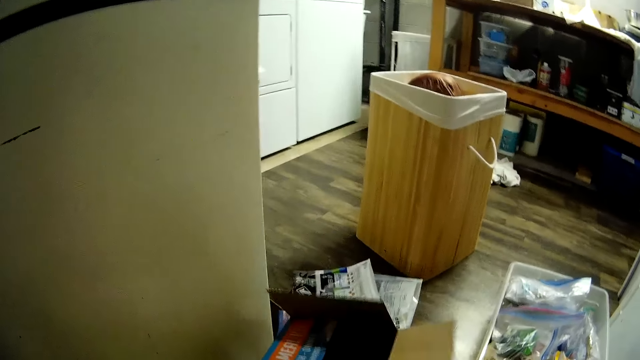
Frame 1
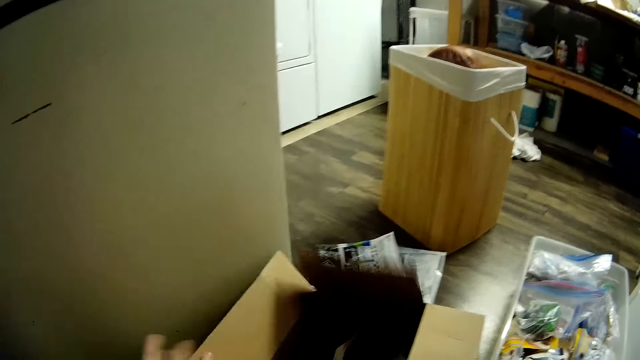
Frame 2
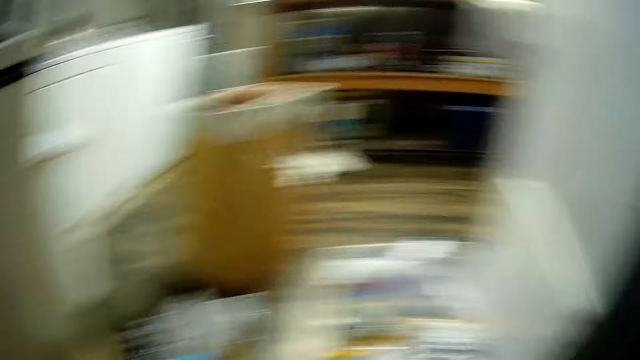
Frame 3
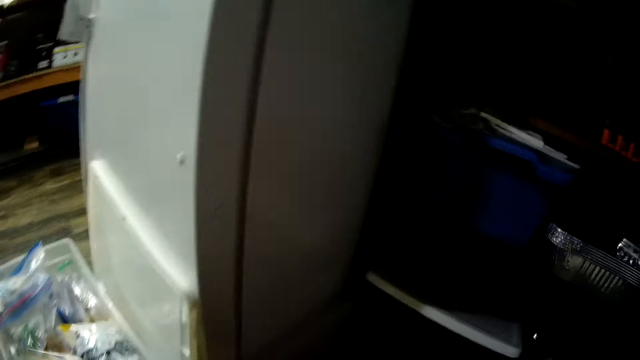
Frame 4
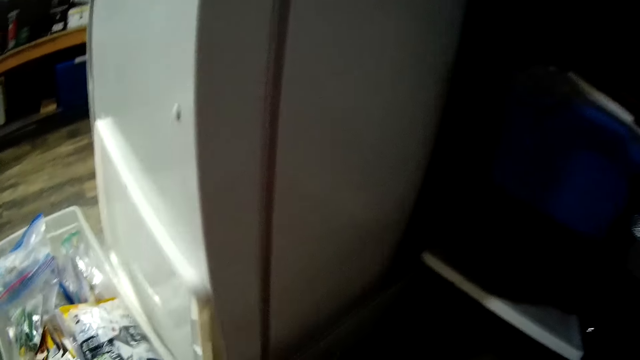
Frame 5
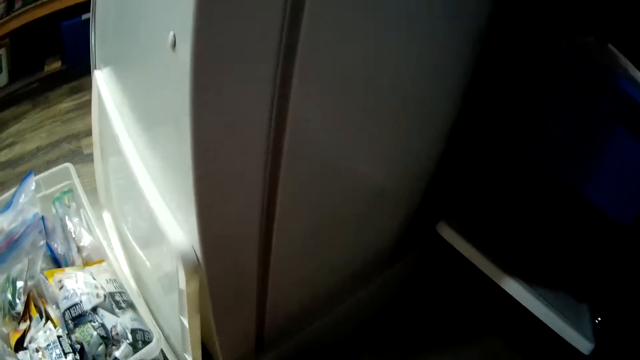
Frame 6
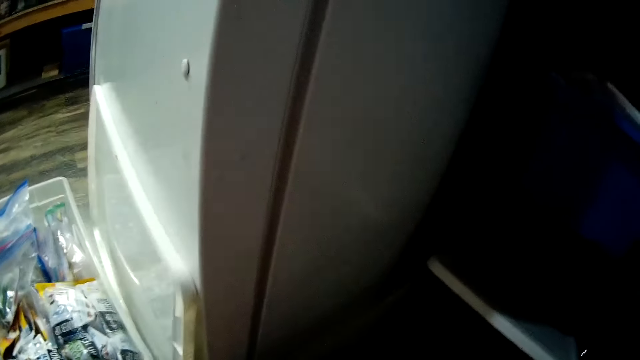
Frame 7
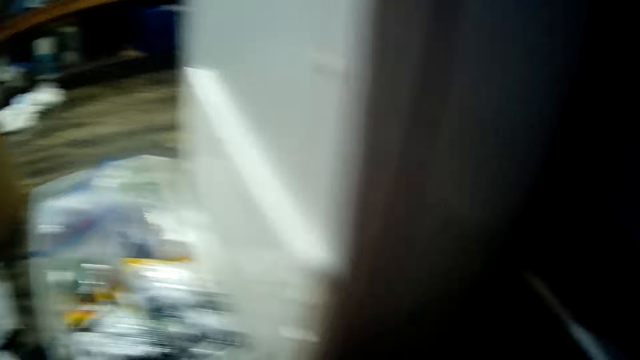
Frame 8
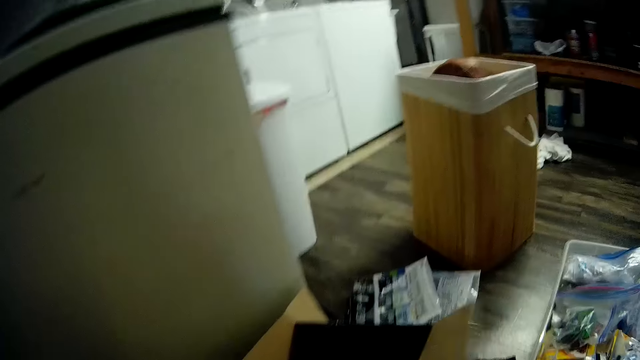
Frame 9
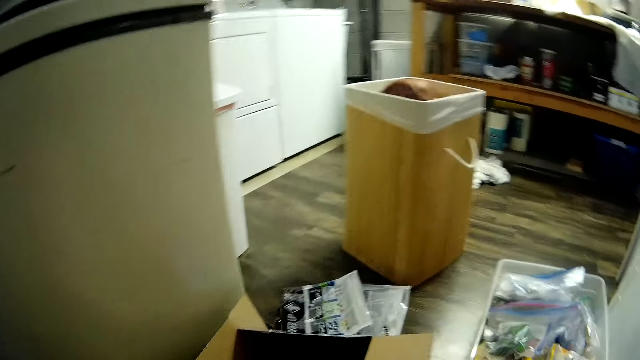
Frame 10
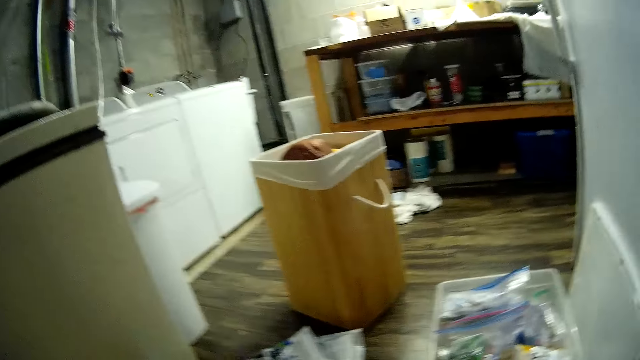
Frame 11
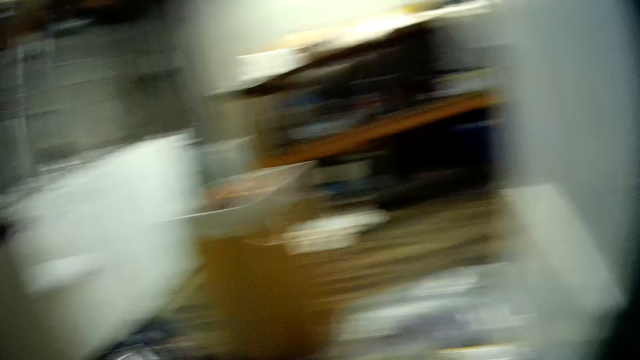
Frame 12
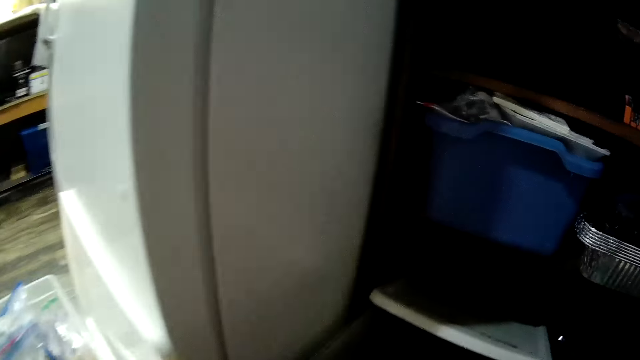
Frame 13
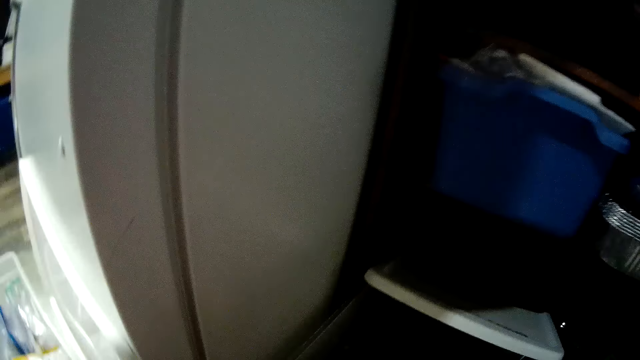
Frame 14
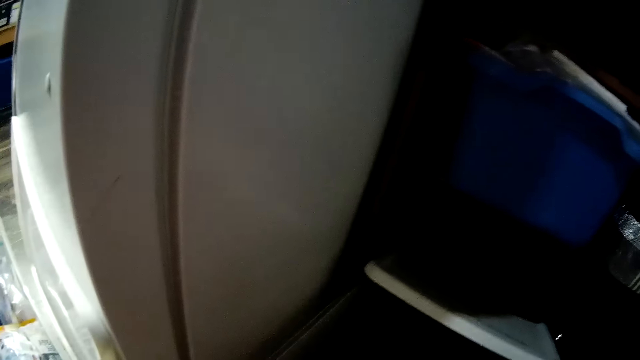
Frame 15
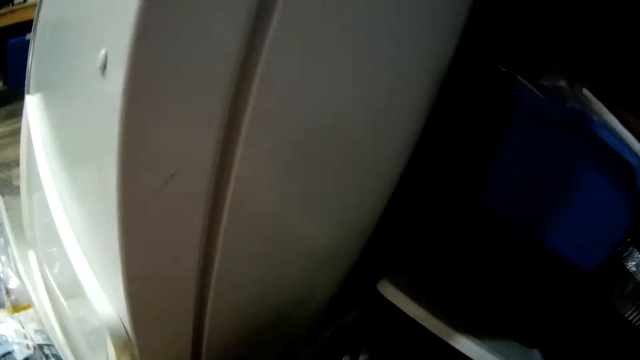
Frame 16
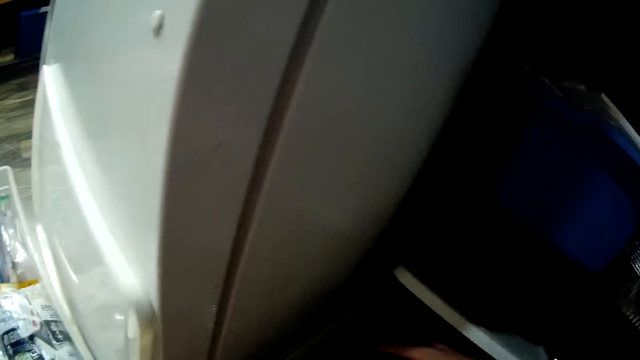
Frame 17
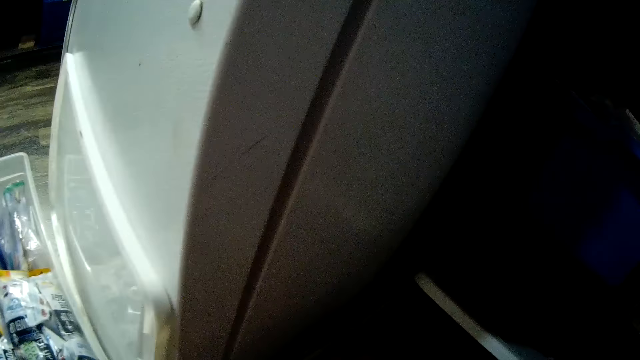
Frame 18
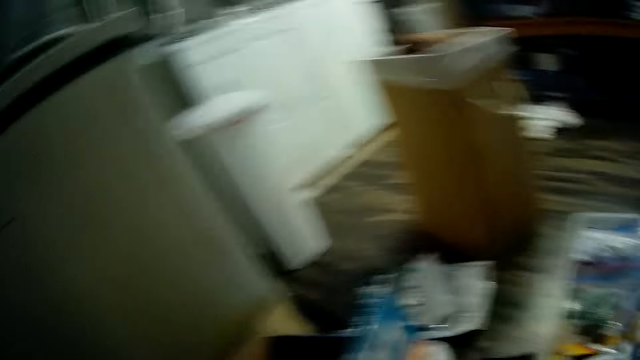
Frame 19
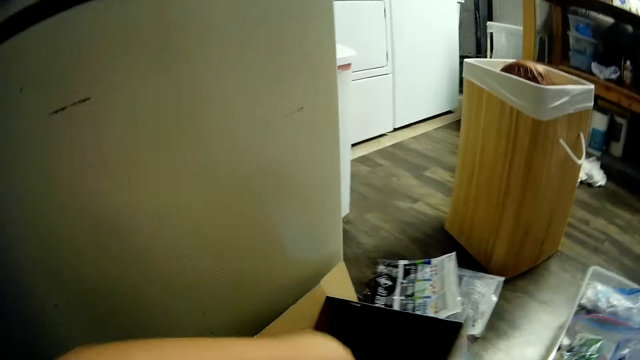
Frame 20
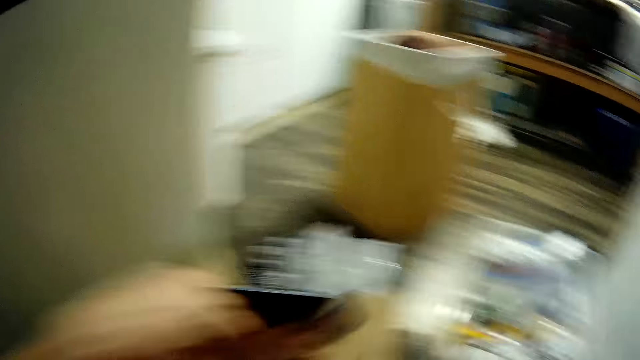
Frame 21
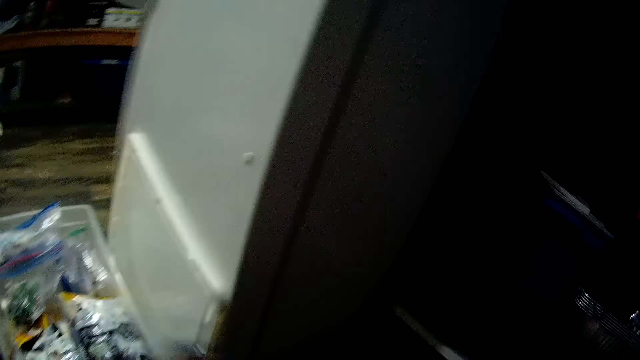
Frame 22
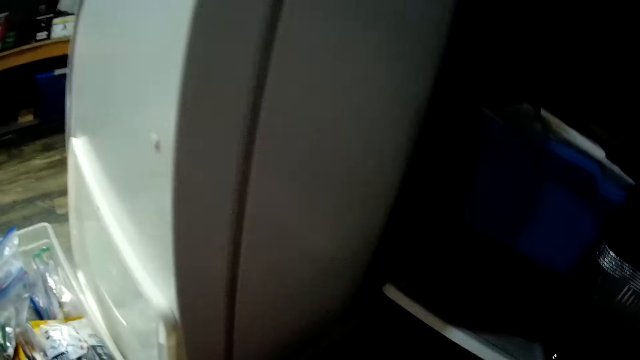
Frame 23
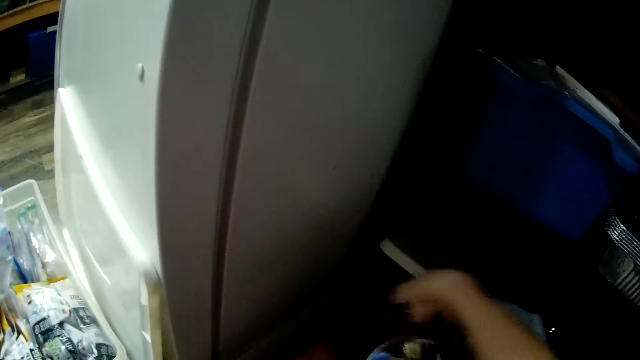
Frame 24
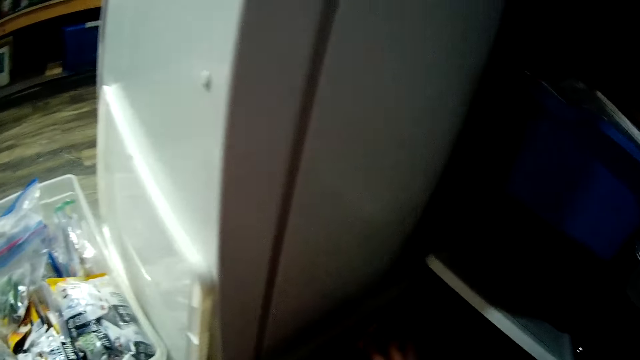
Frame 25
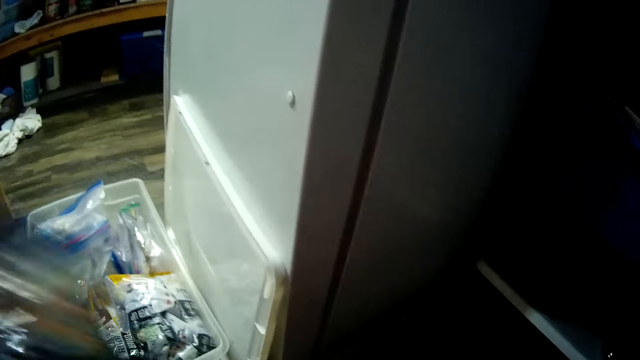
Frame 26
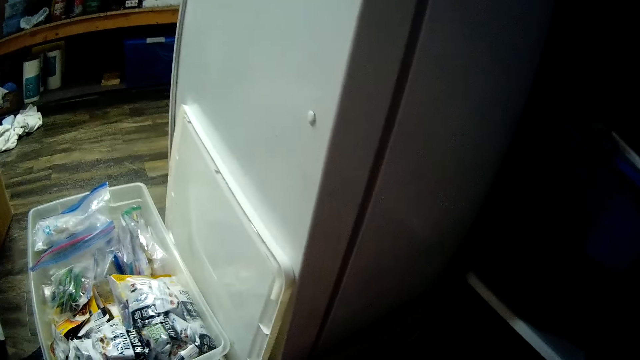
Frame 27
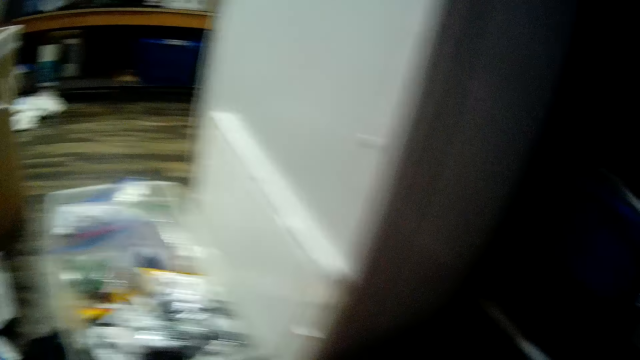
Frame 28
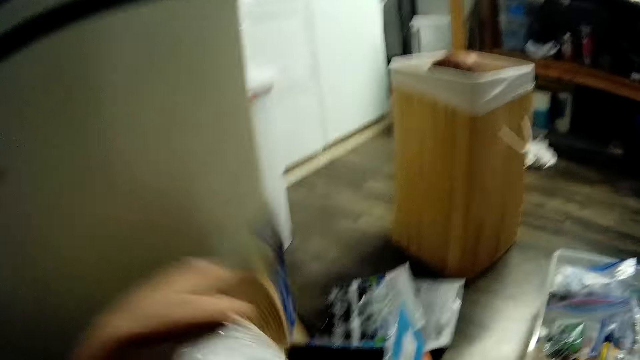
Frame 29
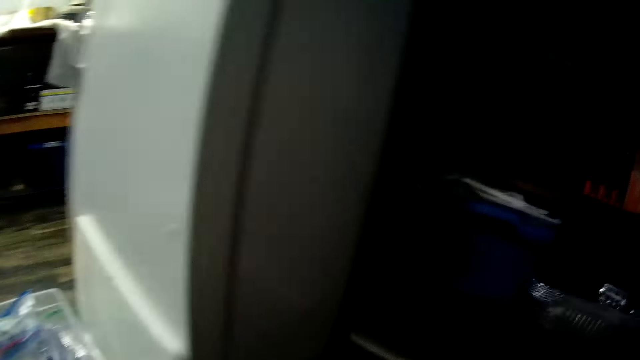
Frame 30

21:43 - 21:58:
The camera wearer drops the box on the floor. She opens the box and picks the packets from the box. She arranges packages from the ground with both her hands. She puts the packets in the container.

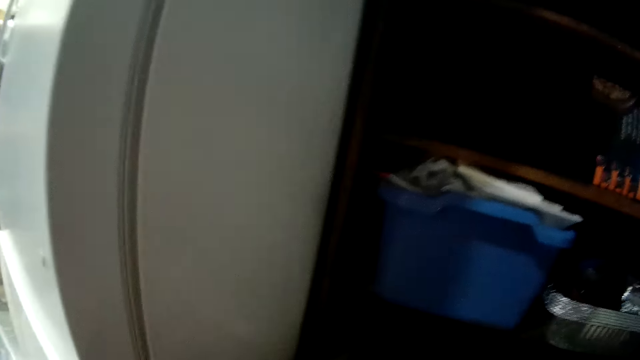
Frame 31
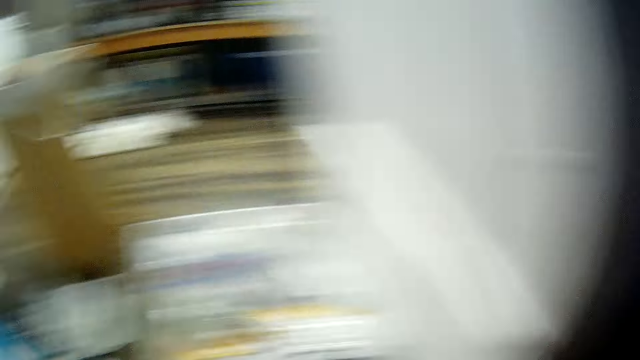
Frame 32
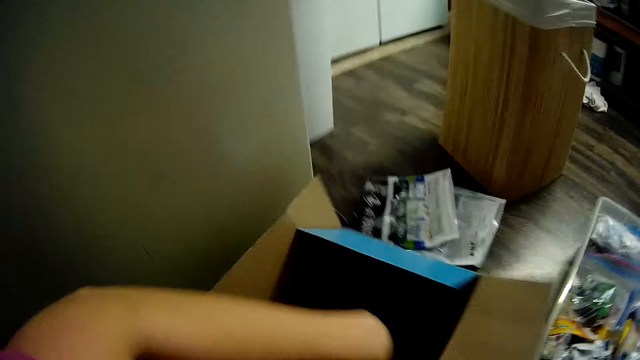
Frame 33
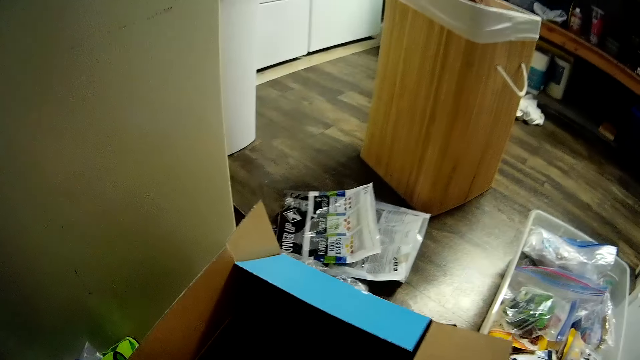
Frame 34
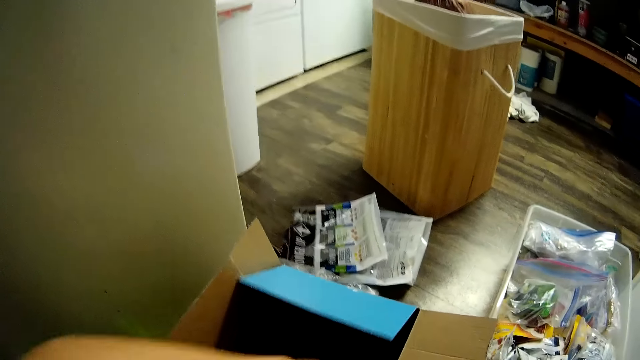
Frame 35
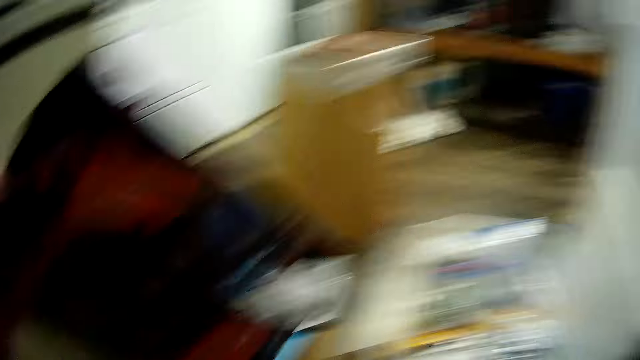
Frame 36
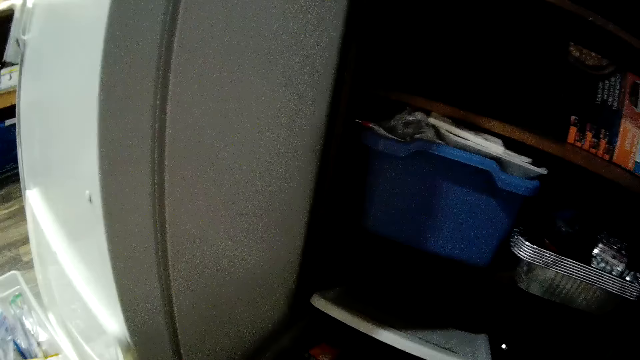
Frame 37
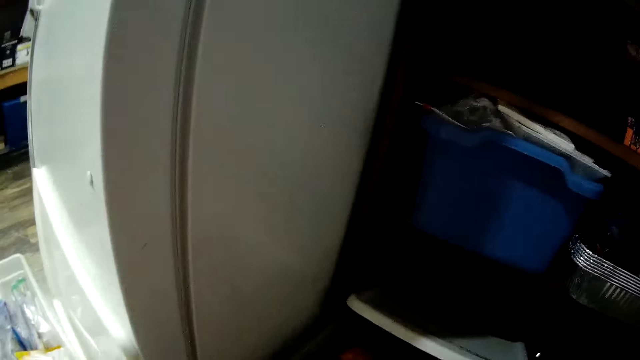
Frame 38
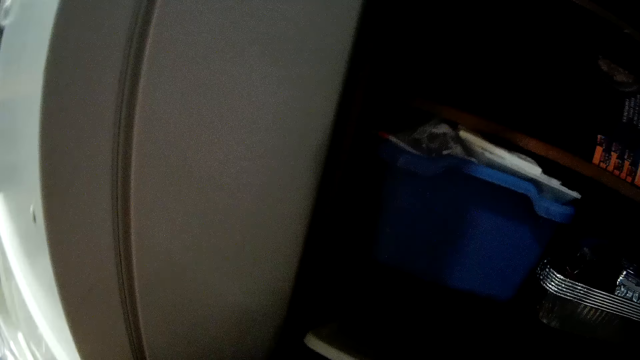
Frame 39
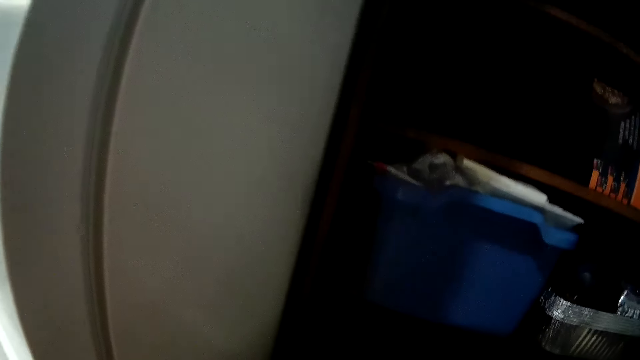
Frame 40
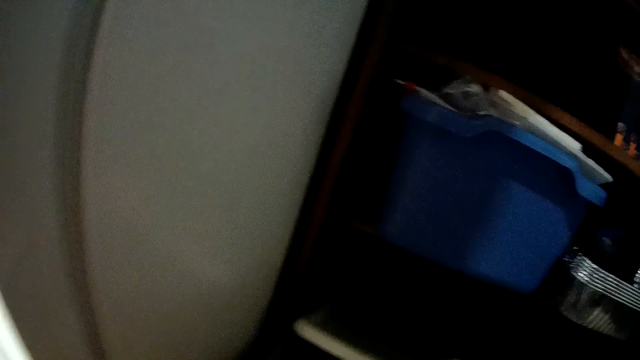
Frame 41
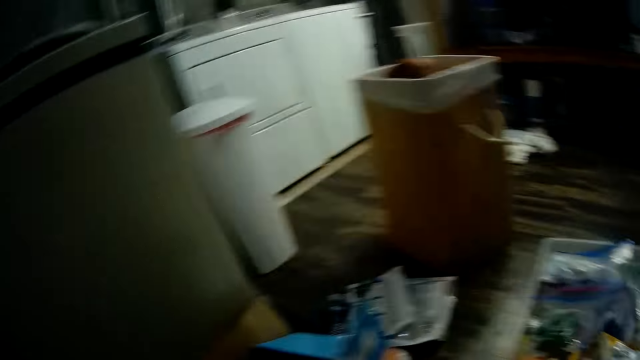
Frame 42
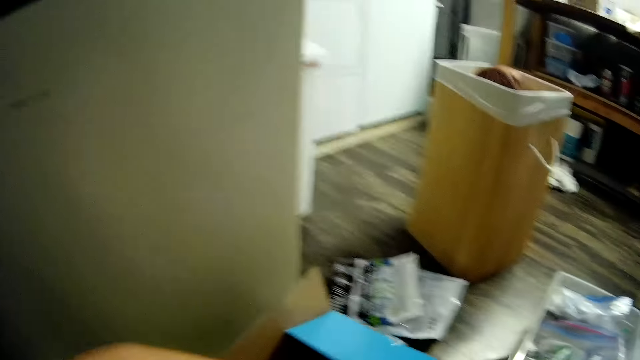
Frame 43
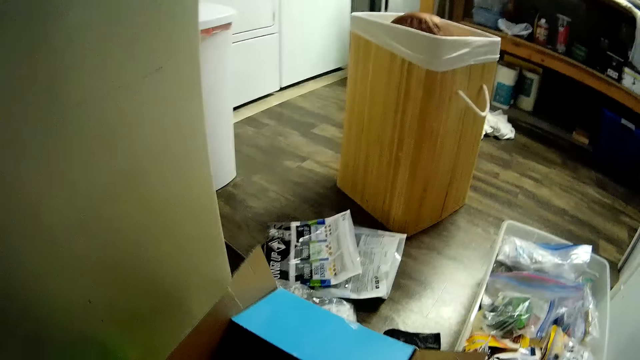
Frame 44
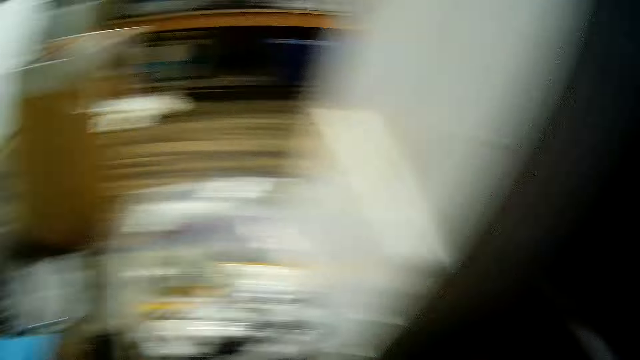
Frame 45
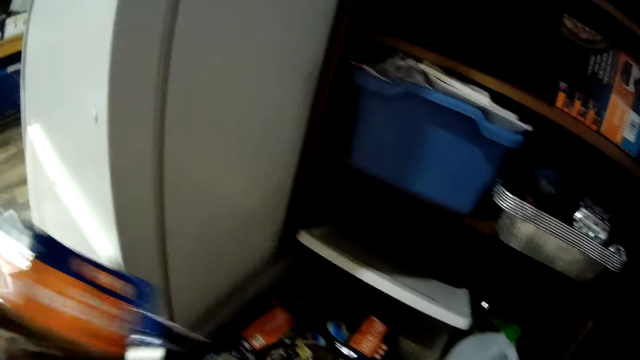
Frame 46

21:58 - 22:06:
The camera wearer picks the packets from the box and puts the packets in the container.
